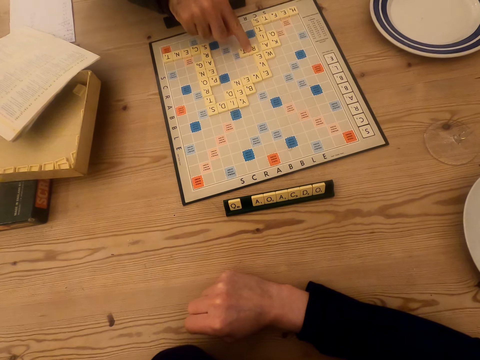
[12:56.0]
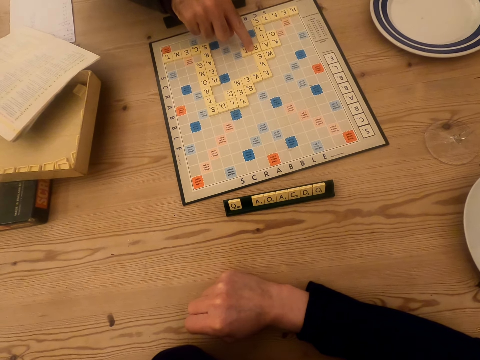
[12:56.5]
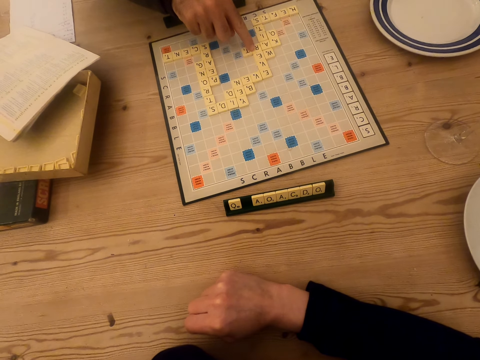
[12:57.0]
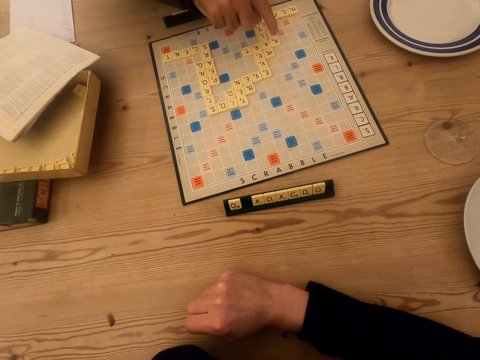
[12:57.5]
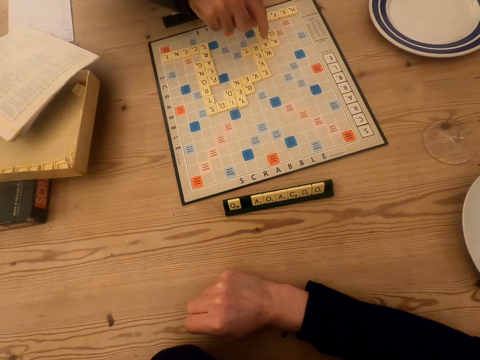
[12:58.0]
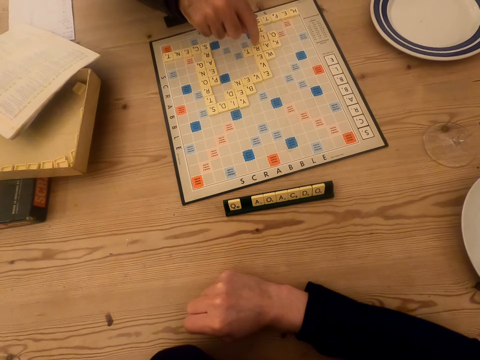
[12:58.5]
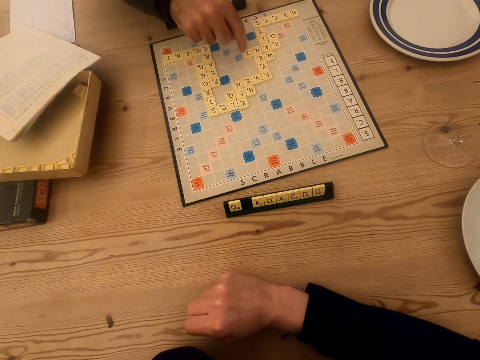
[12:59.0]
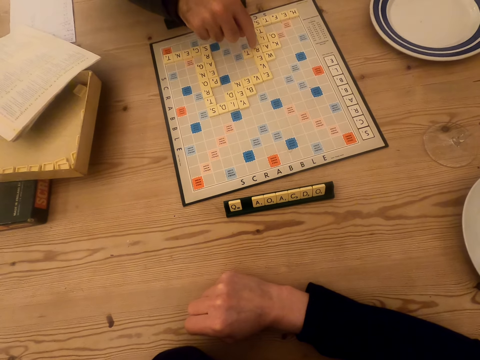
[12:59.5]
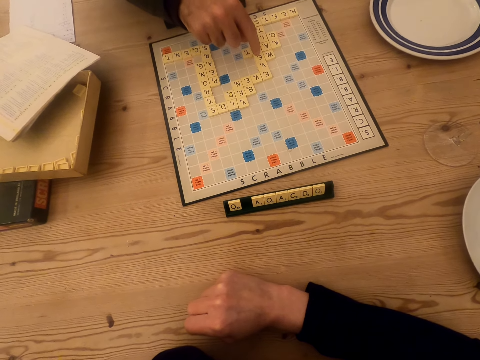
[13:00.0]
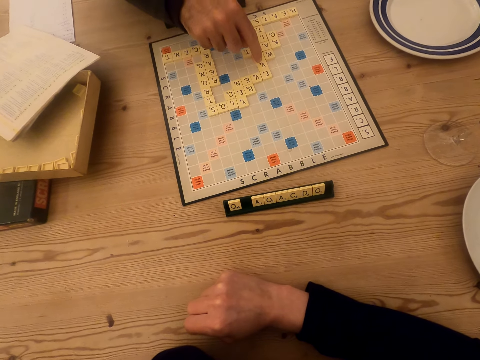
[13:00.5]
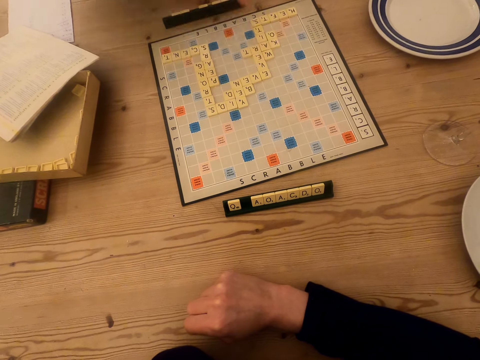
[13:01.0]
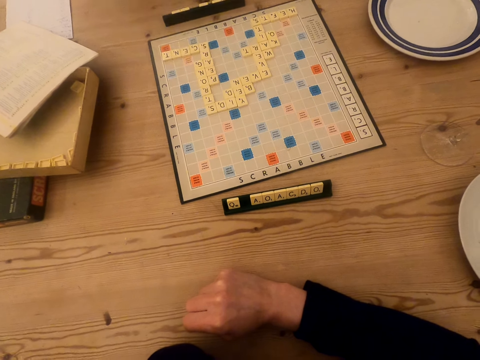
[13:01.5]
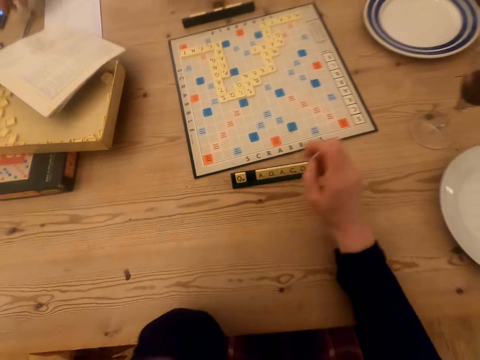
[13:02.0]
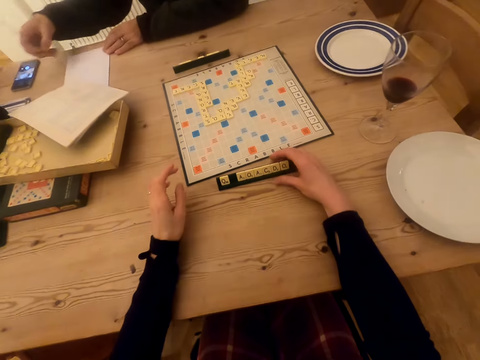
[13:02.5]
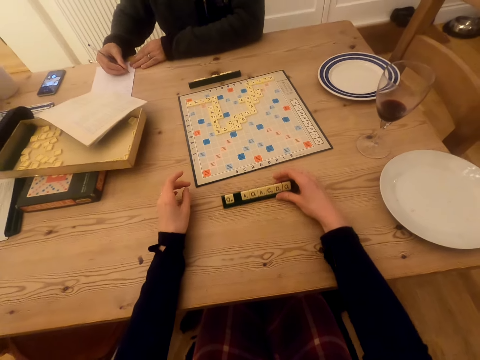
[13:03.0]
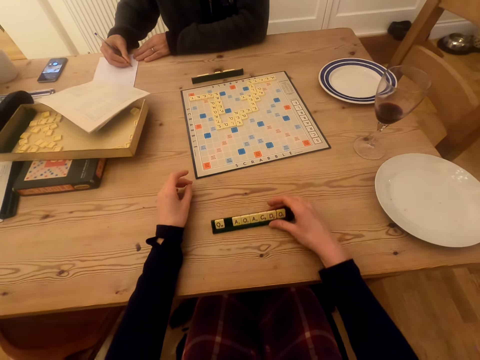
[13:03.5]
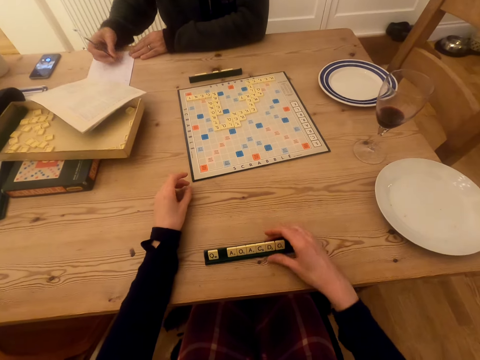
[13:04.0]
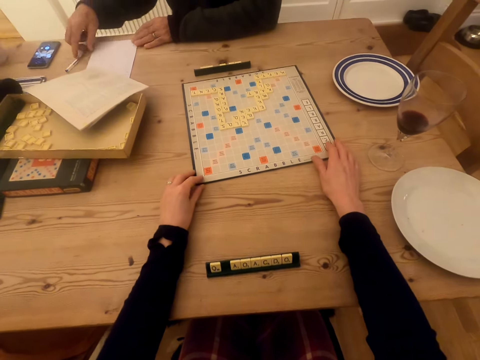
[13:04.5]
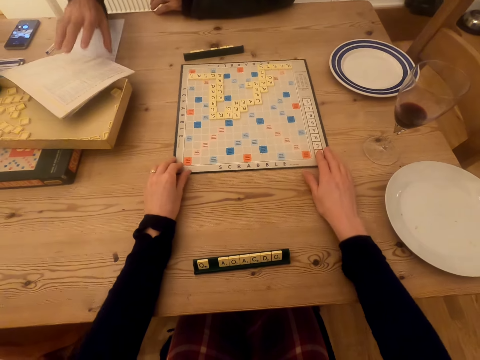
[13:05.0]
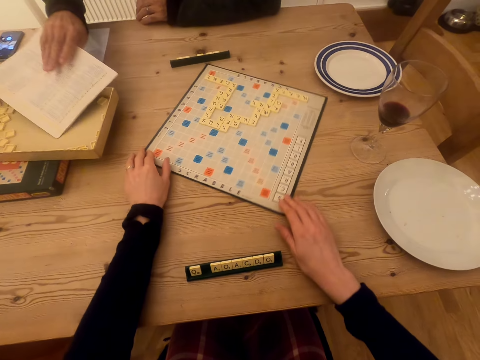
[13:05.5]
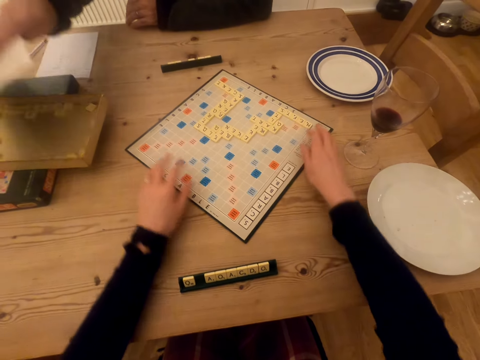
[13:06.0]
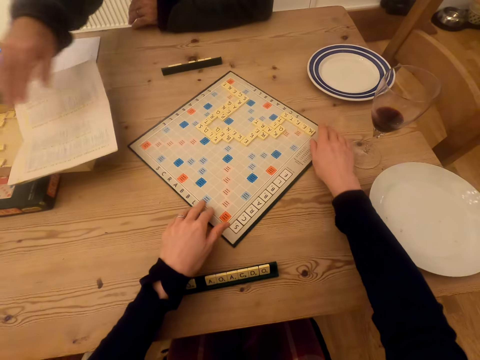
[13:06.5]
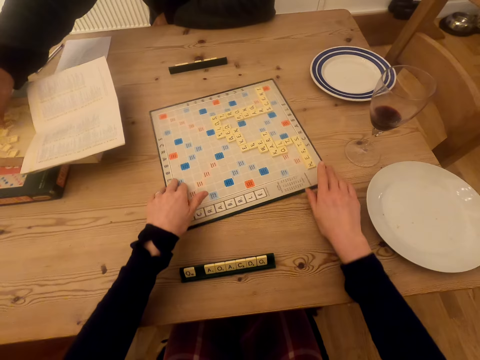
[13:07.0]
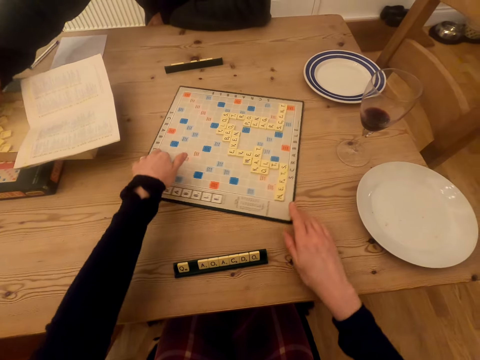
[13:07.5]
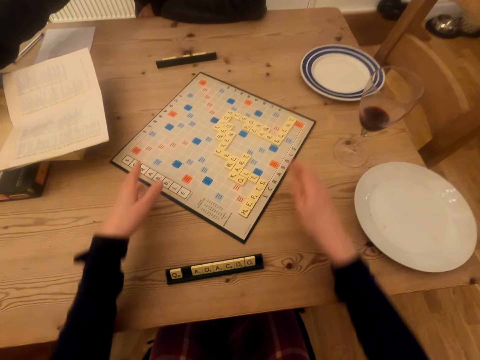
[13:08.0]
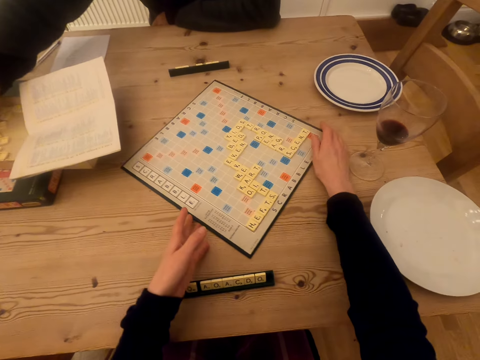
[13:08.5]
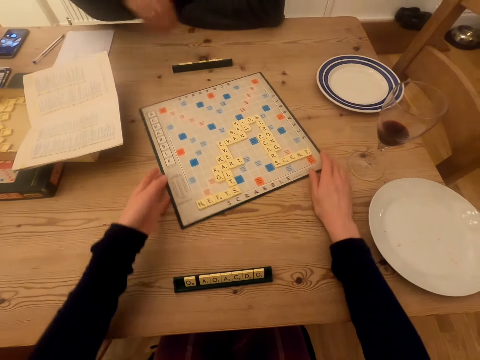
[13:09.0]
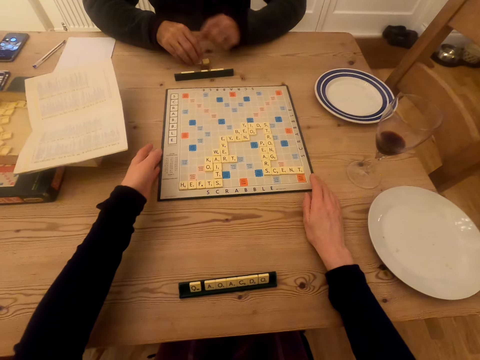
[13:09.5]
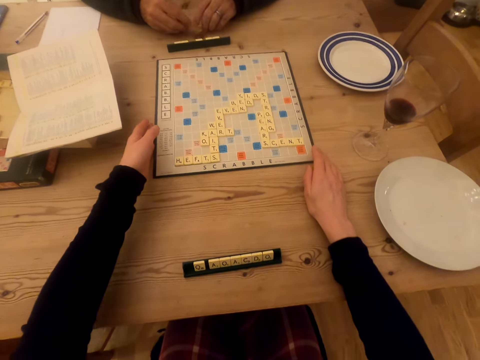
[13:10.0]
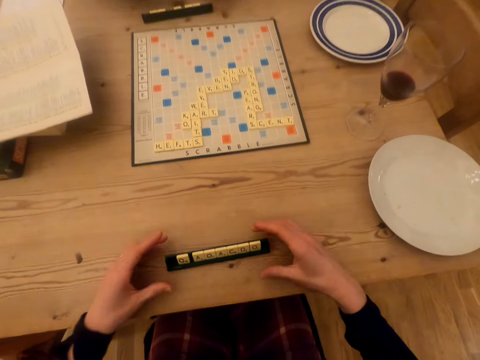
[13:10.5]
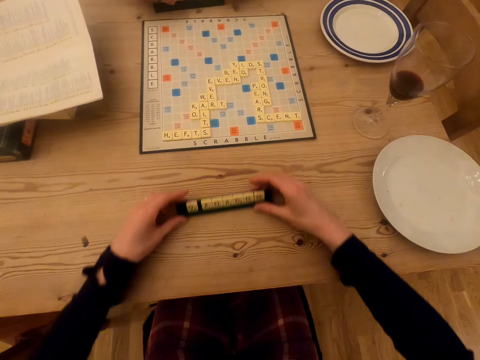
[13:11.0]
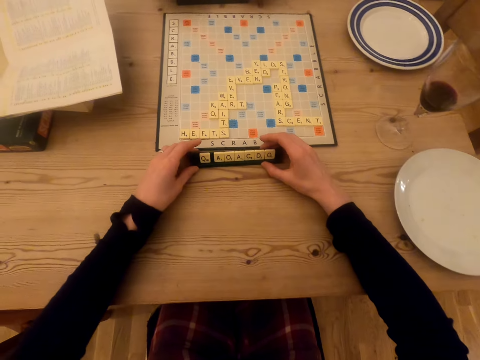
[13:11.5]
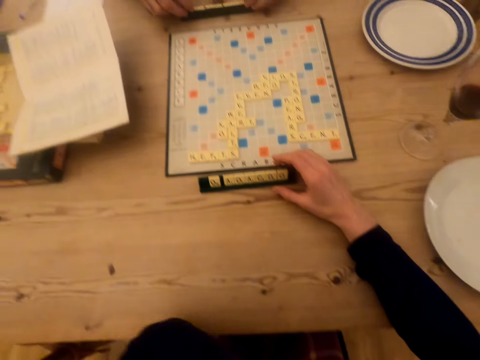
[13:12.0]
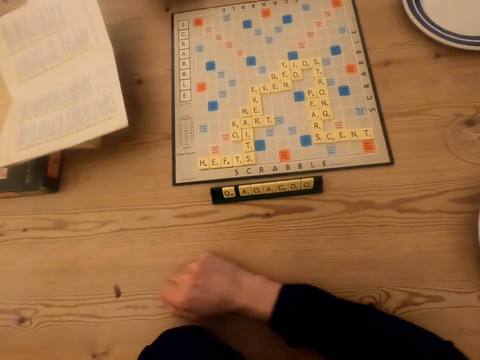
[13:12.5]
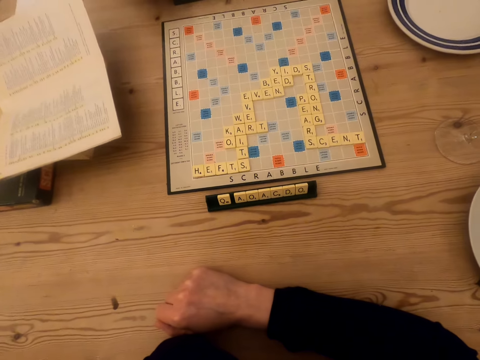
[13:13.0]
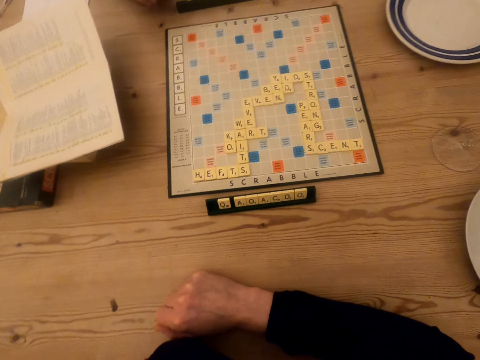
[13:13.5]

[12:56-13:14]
A man points at the scrabble tiles, points on the scrabble beads, and picks up a pen. The camera wearer moves the scrabble tile holder on the table. The man moves paper on the table, writes on the paper, and places the phone on the table. The camera wearer rotates the scrabble board on the table. The man lifts the booklet manual, places the booklet manual on the box, picks up scrabble tiles, and places the scrabble tiles on the table. The camera wearer turns the scrabble board round. The man arranges the scrabble tiles on the tile holder. The camera wearer moves the scrabble tile holder on the table. The man picks up scrabble beads. The camera wearer stares at the scrabble board.

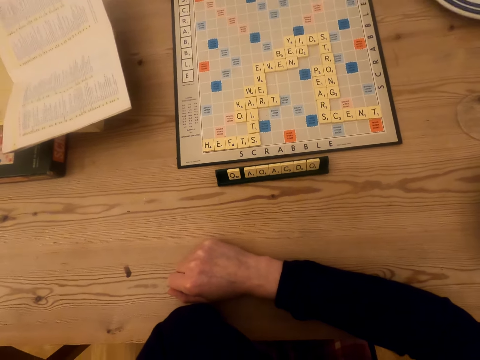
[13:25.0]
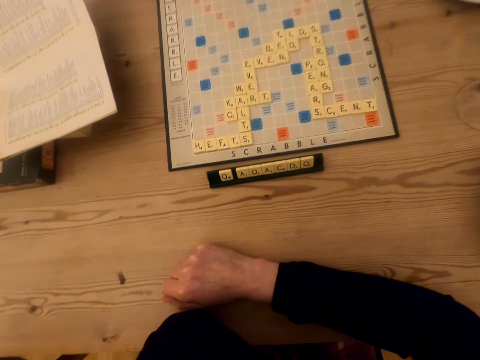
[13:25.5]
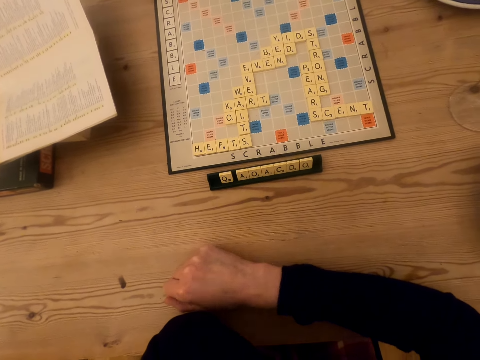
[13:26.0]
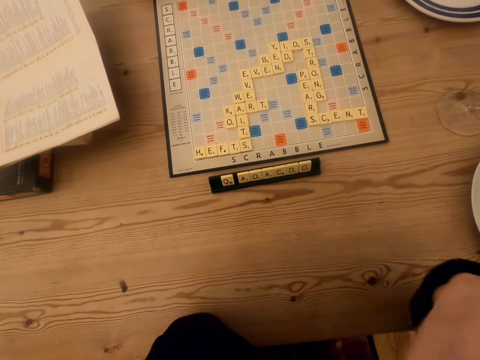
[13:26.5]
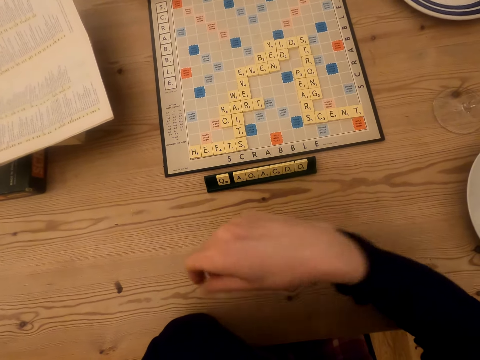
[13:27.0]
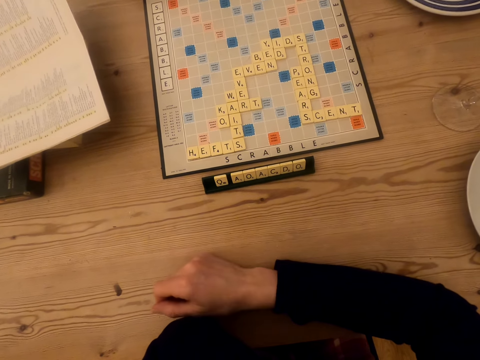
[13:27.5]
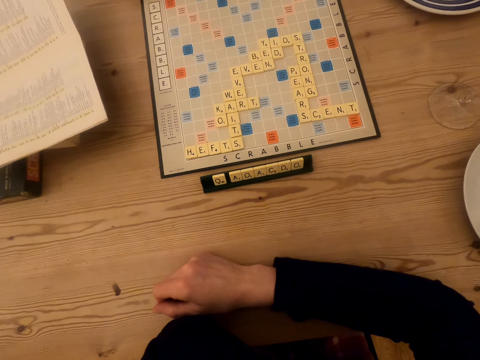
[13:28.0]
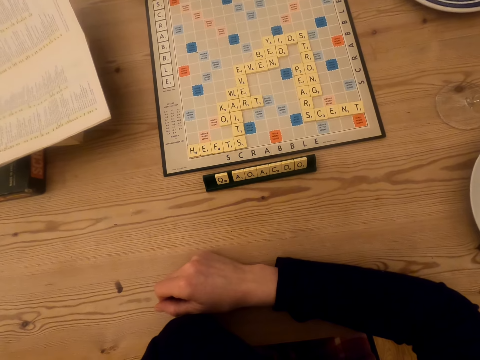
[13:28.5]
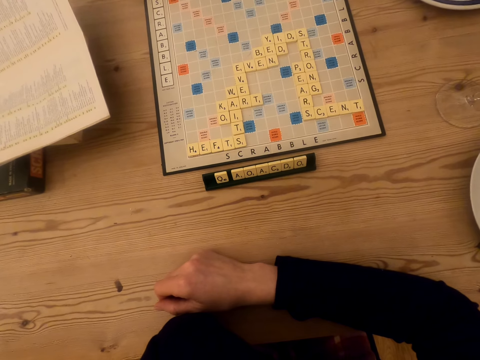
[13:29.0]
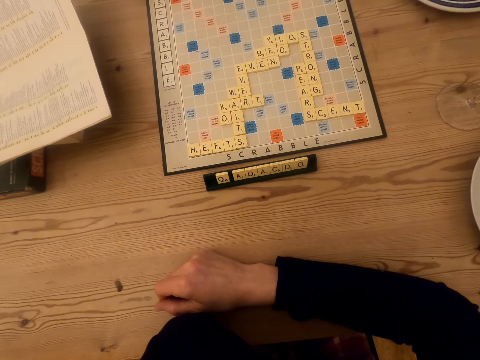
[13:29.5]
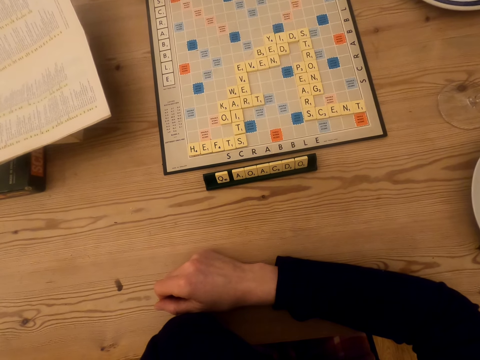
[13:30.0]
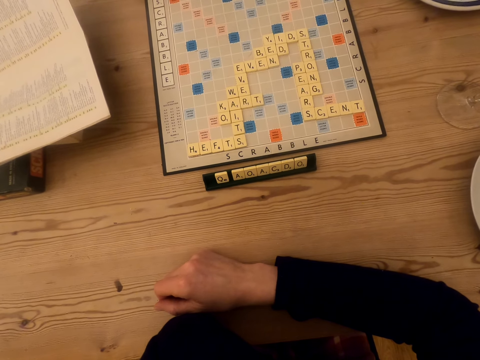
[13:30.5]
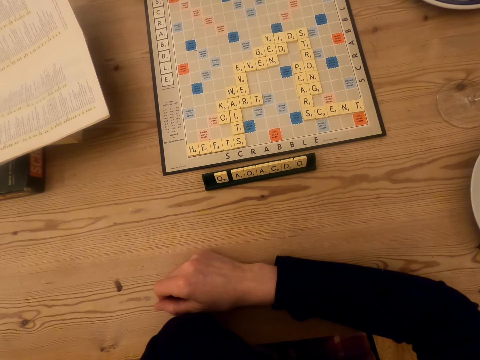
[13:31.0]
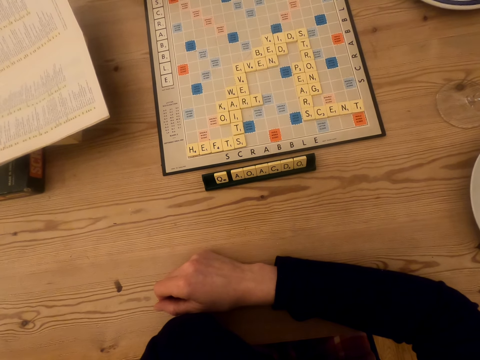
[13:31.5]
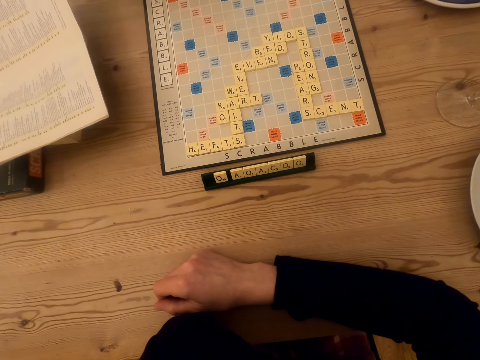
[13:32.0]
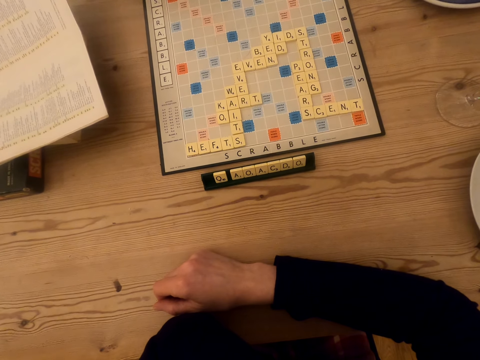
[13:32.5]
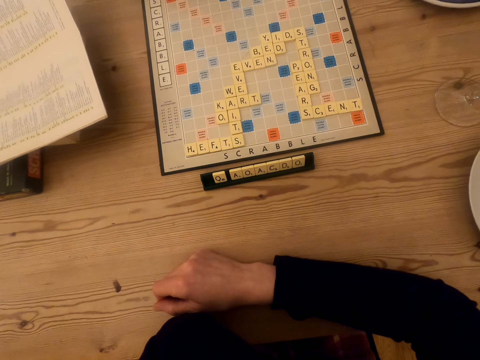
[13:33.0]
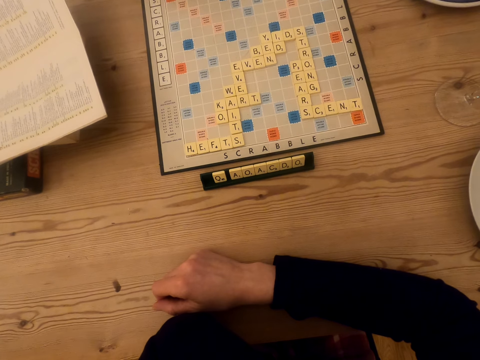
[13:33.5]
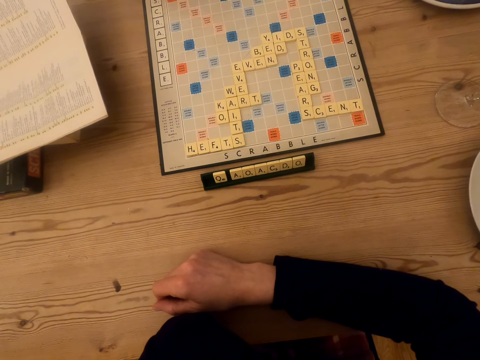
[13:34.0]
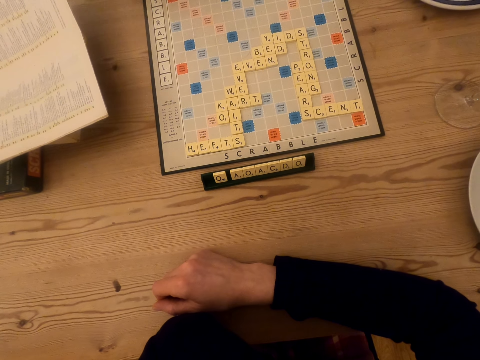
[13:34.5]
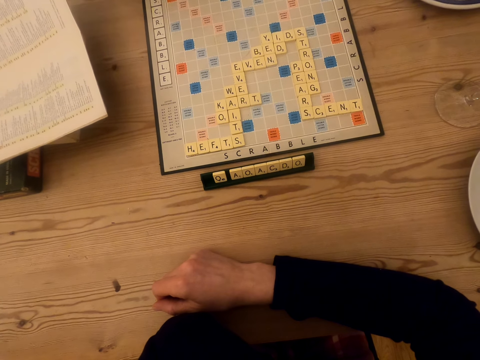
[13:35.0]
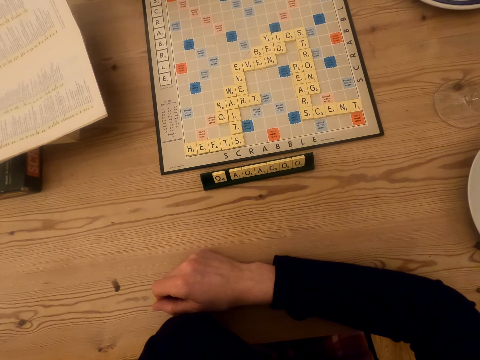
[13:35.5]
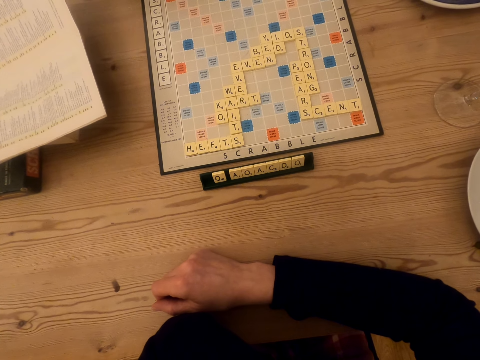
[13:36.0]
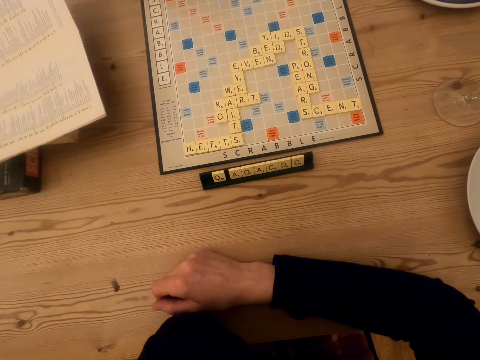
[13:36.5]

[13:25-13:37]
The camera wearer raises the right hand. They place the right hand on the table. They stare at the scrabble board.
